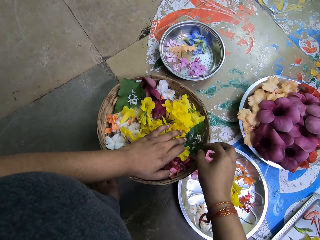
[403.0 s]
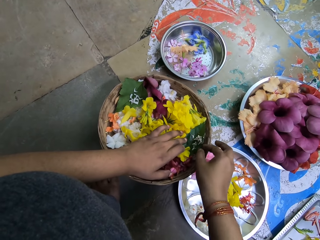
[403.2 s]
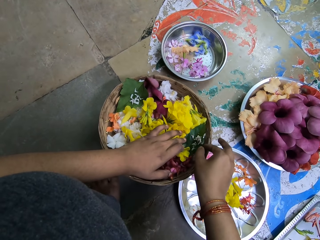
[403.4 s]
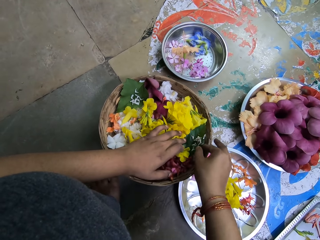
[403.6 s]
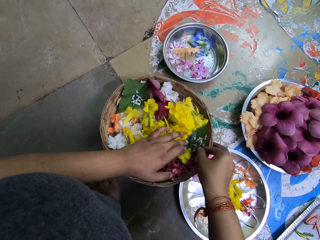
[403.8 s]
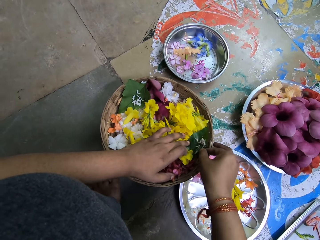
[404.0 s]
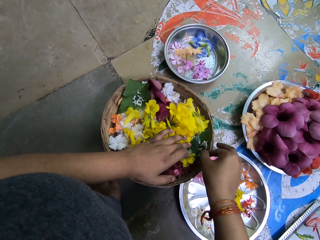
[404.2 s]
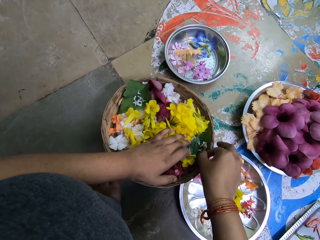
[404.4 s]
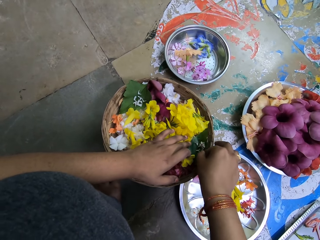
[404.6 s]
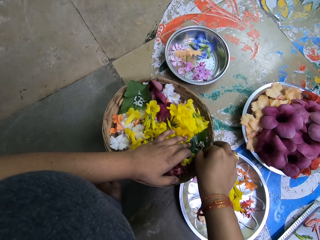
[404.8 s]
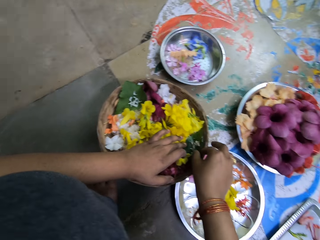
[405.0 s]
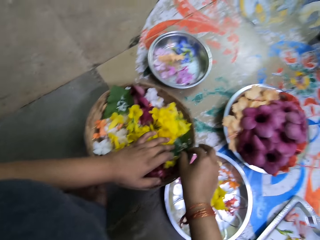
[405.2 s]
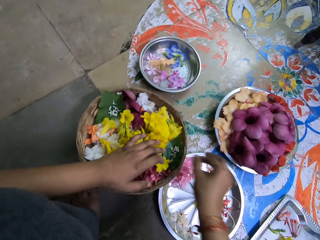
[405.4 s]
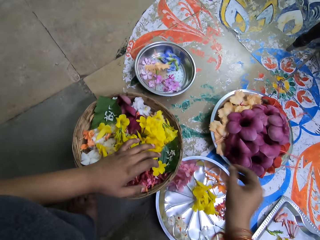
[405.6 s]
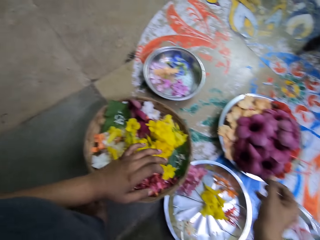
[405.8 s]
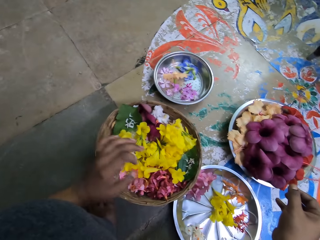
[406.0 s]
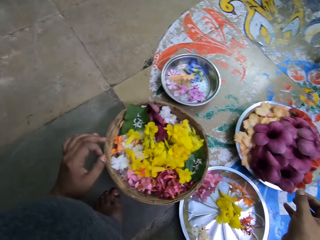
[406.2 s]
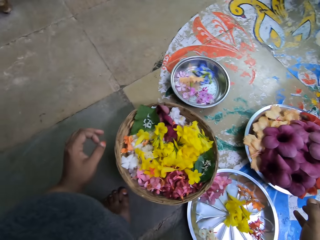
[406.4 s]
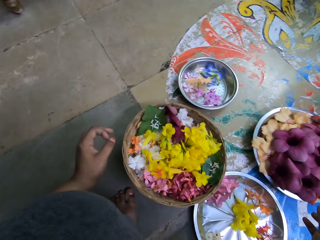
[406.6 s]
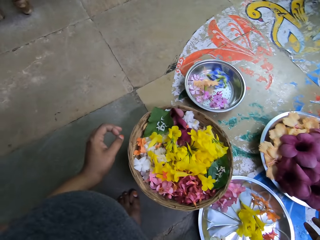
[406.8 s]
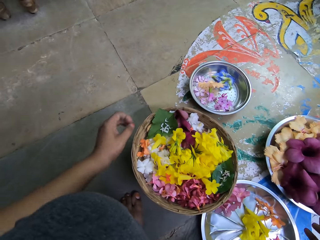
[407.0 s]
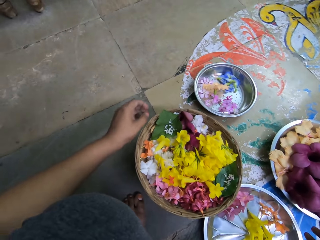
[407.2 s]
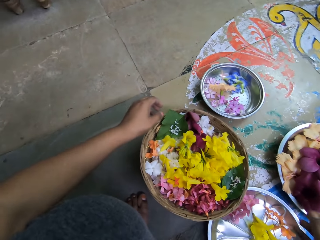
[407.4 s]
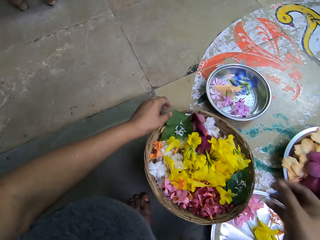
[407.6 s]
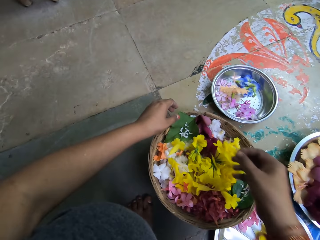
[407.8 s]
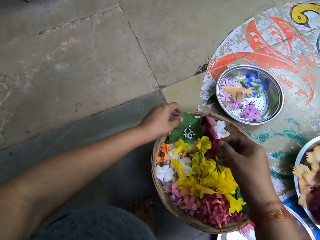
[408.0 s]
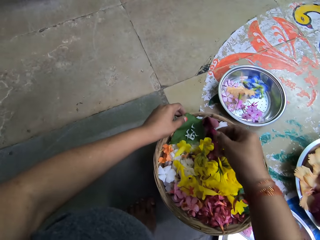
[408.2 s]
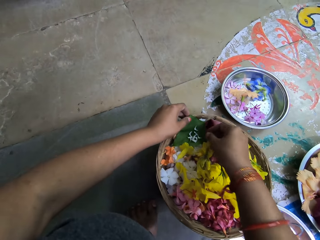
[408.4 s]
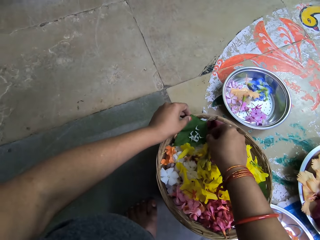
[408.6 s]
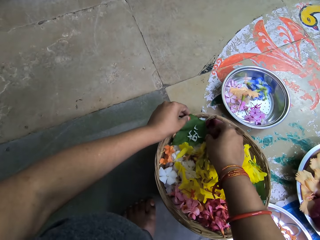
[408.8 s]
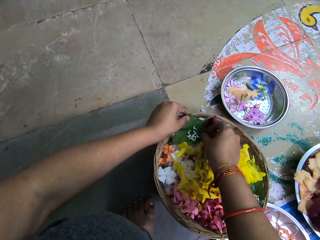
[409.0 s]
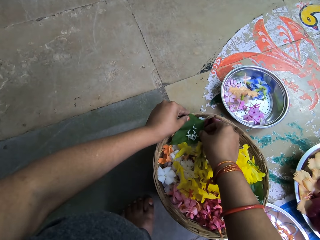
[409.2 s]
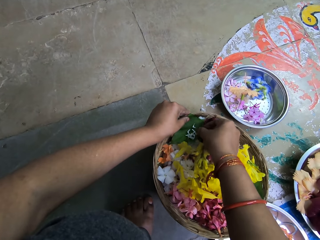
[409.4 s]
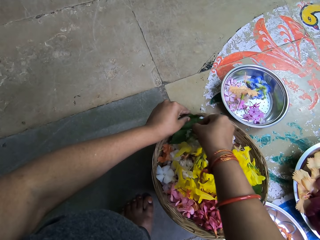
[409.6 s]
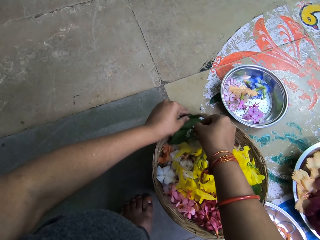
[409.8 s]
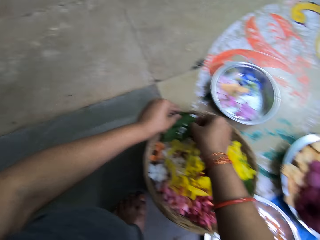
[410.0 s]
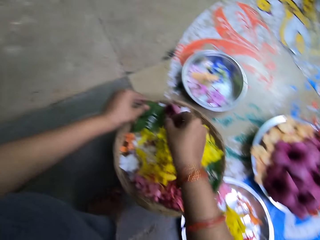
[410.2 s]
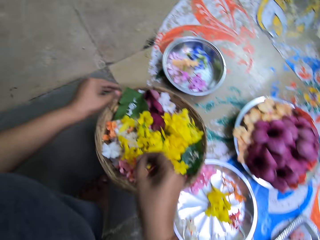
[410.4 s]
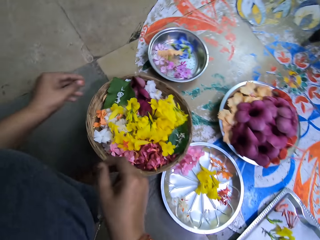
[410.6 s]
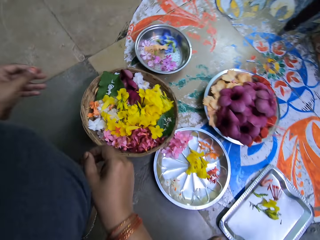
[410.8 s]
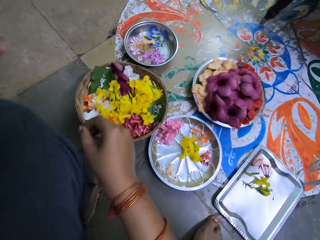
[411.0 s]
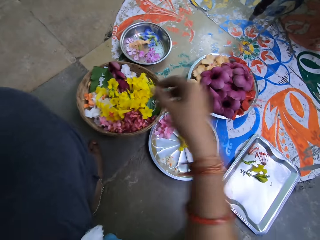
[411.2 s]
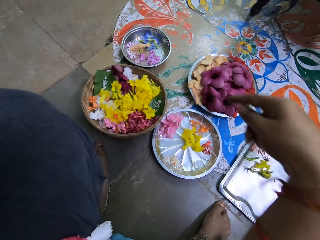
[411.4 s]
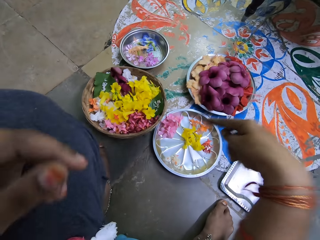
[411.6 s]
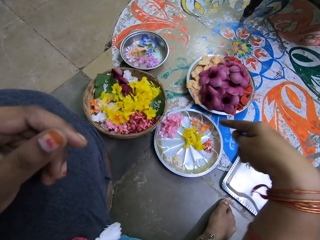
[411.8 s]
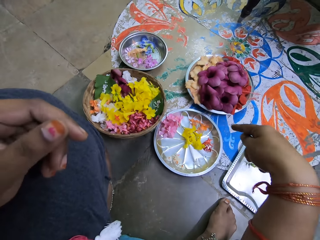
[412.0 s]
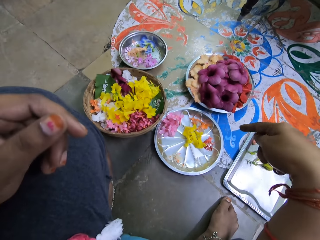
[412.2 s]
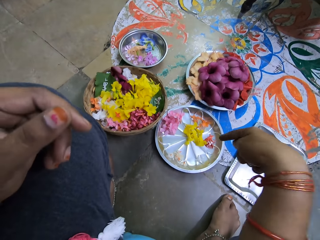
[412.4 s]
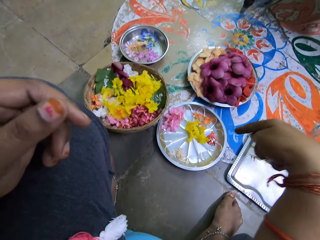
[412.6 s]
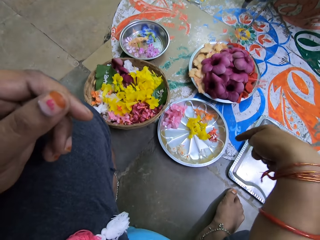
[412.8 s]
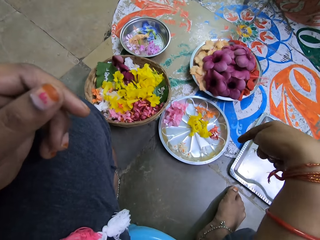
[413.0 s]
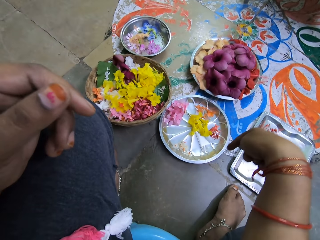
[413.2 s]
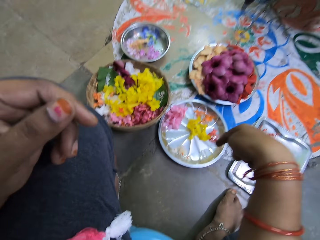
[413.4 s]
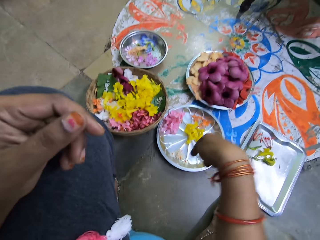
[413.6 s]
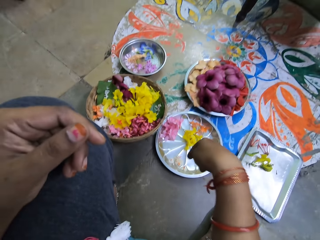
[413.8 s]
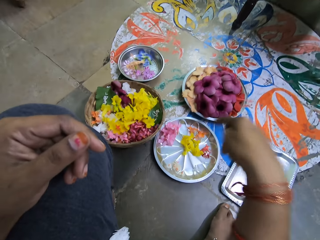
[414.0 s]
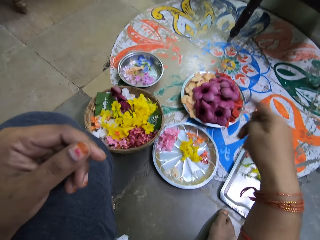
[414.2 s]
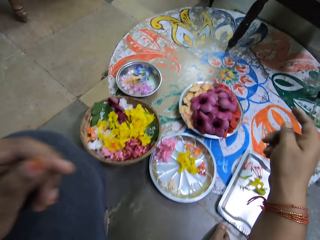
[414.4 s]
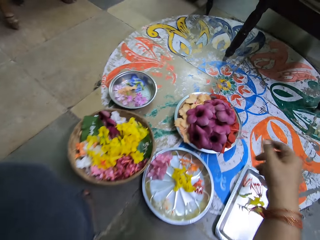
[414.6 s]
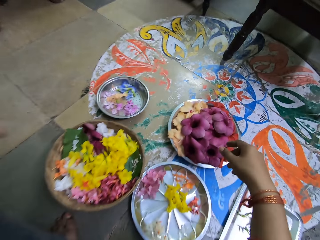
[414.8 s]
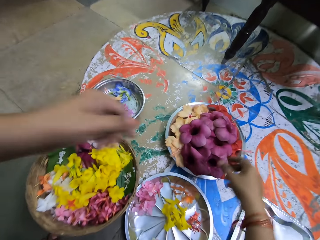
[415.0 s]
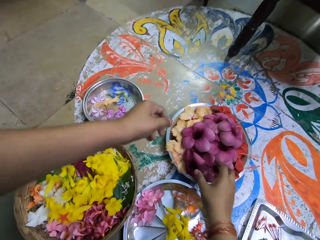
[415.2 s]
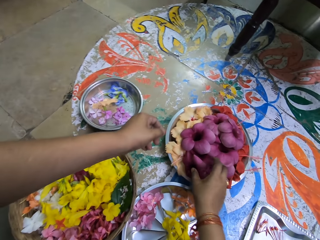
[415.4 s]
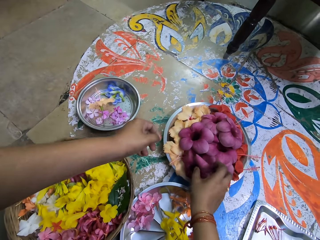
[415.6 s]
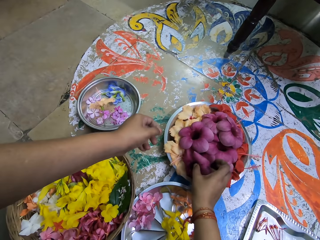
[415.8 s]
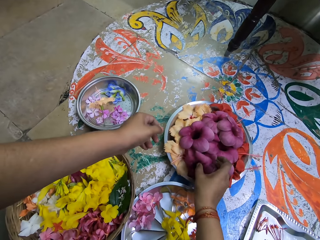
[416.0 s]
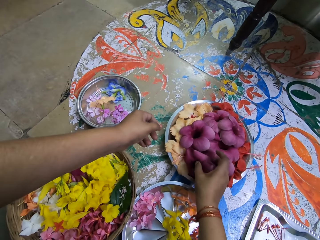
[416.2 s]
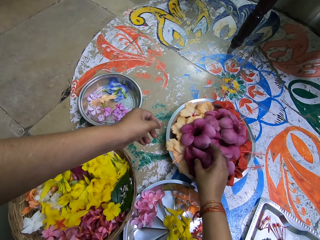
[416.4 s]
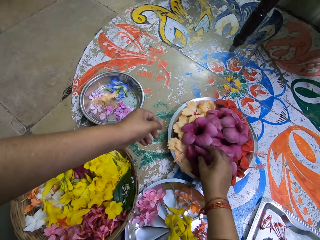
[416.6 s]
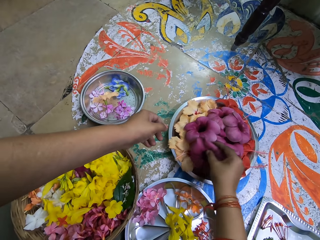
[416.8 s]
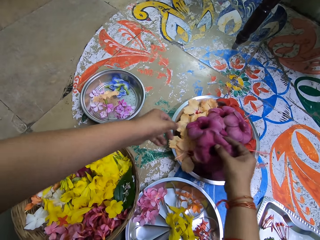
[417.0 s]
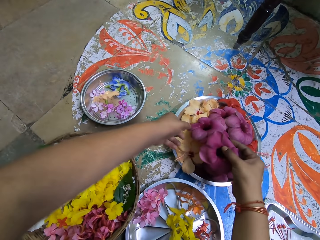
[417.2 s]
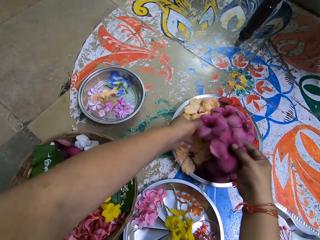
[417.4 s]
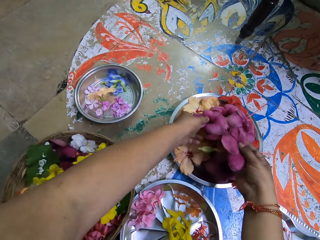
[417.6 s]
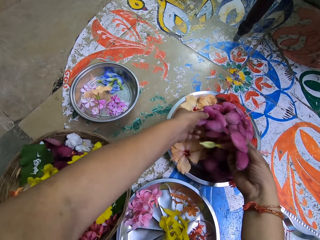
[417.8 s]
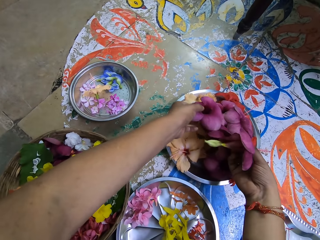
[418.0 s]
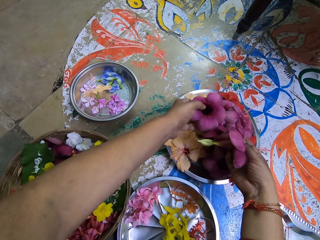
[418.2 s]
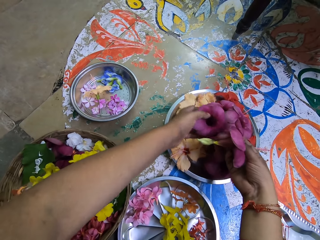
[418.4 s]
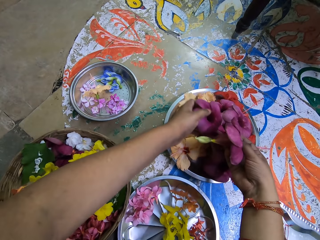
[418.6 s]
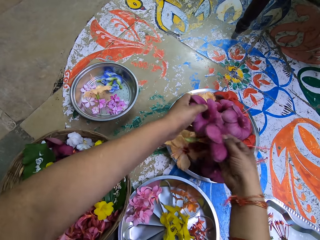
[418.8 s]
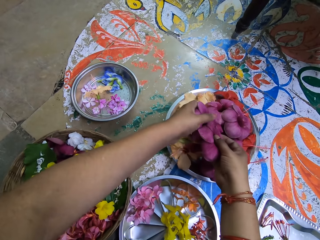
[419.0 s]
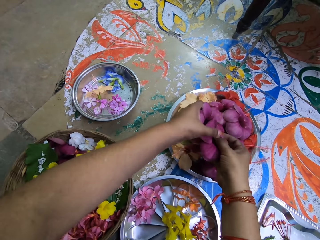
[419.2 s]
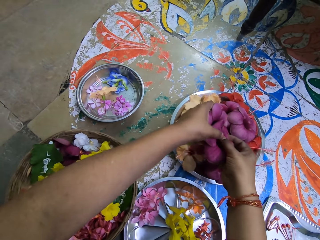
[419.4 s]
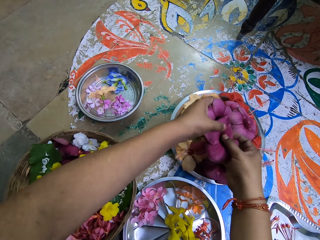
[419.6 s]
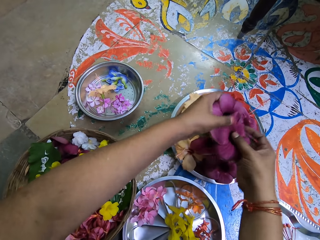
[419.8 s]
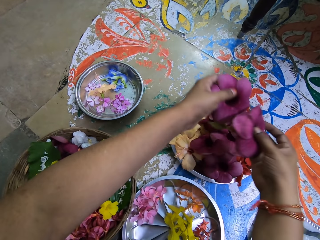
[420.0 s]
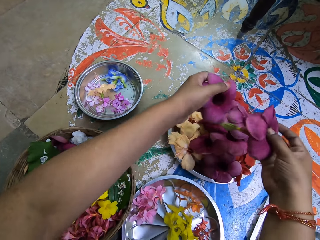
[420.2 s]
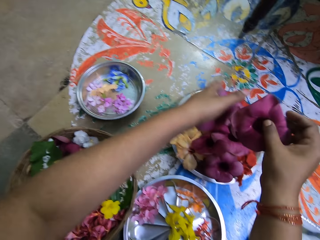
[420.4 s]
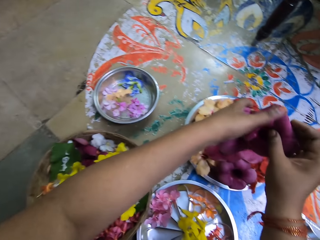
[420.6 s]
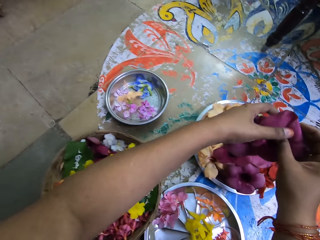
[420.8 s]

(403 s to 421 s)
The camera wearer arranges the flowers in the basket of flowers with both hands. She holds the basket of flowers with her left hand. She arranges the flowers in the basket of flowers with her right hand. She counts the groups of flowers on the tray with her right hand. She takes a purple petunia from a tray of flowers on the ground with her right hand. She takes a purple petunia from the tray of flowers on the ground with her left hand.

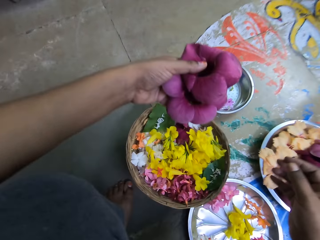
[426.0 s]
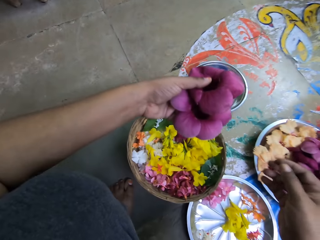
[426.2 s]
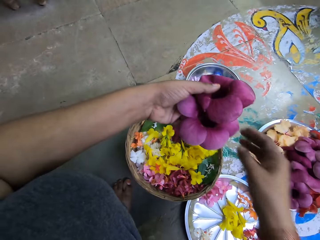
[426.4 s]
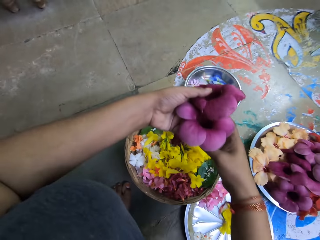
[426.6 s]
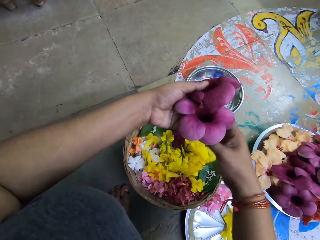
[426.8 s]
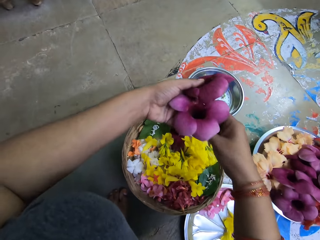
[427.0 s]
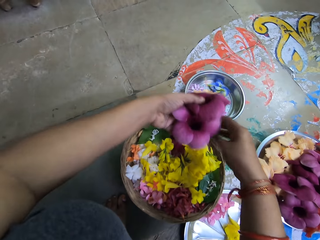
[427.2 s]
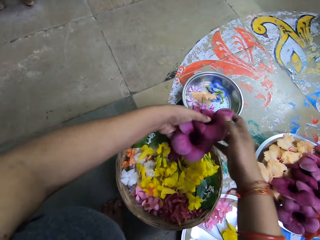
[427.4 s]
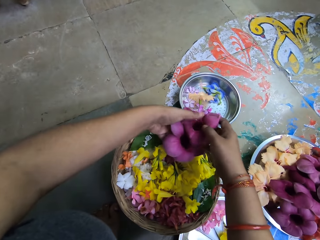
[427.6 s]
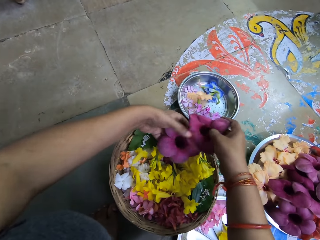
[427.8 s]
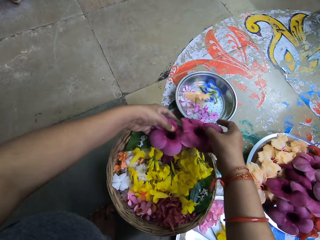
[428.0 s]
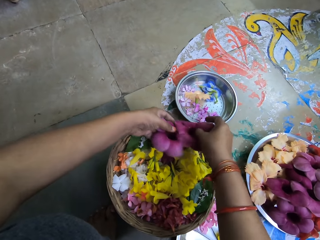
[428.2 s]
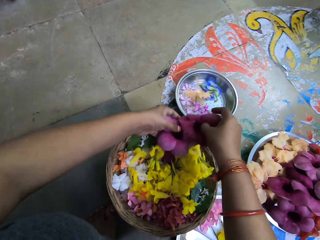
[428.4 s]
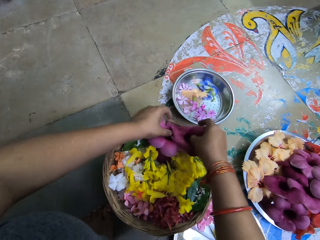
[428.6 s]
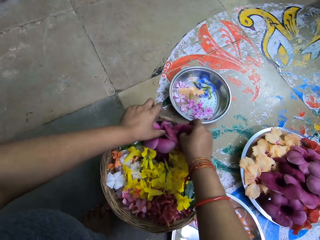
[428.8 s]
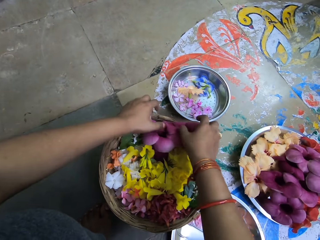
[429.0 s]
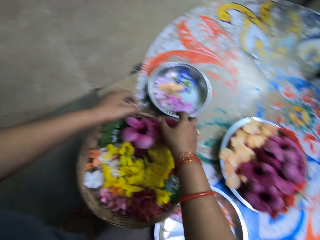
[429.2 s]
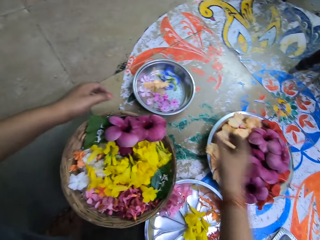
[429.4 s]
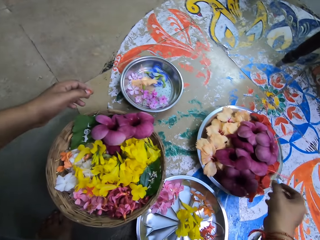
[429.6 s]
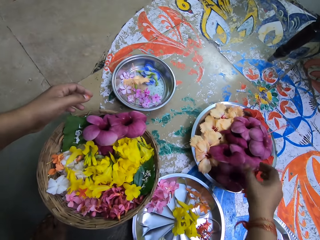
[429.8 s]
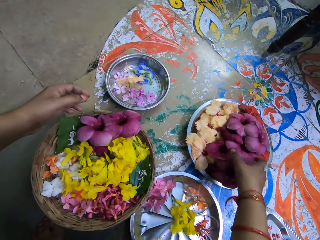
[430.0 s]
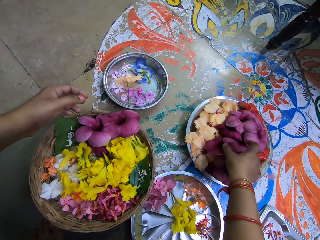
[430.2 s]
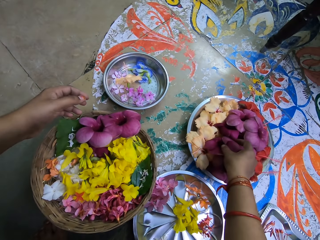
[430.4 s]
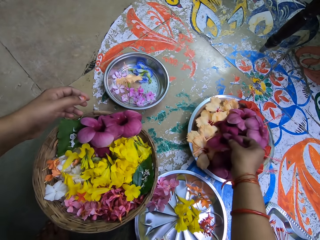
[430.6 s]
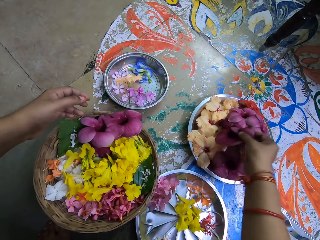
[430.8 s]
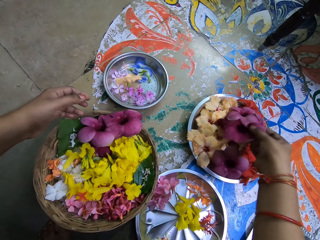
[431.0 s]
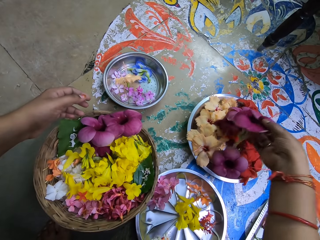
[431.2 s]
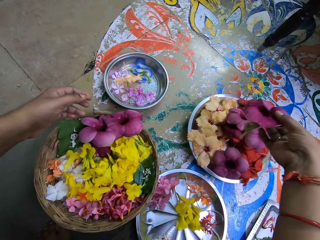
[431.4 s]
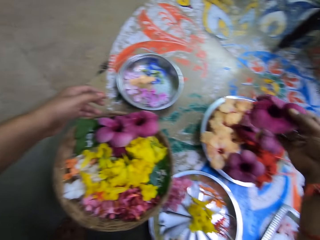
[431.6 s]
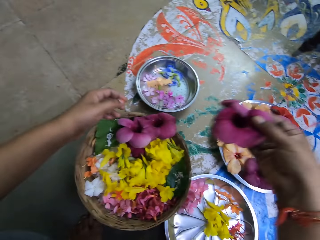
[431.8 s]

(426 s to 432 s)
The camera wearer arranges the purple petunias in both hands in the basket of flowers. She takes some purple petunias from the tray of flowers on the ground with her right hand.
